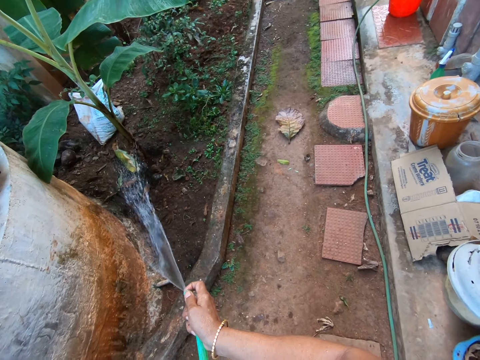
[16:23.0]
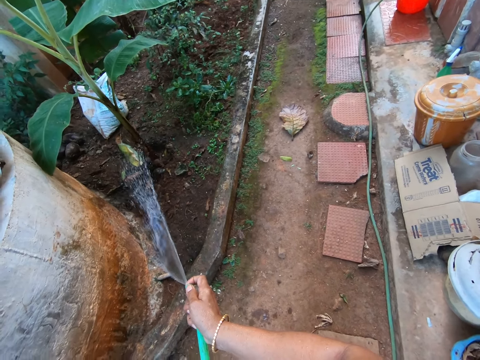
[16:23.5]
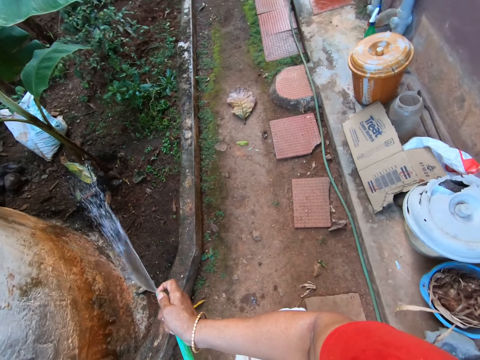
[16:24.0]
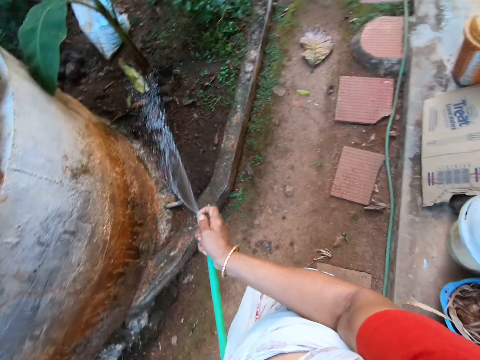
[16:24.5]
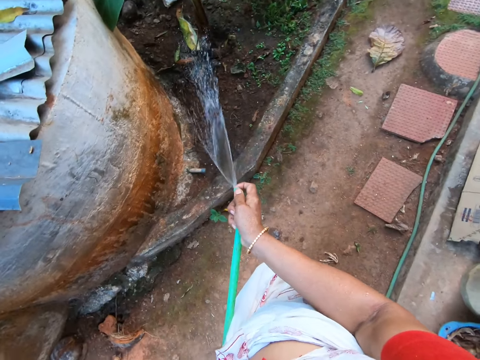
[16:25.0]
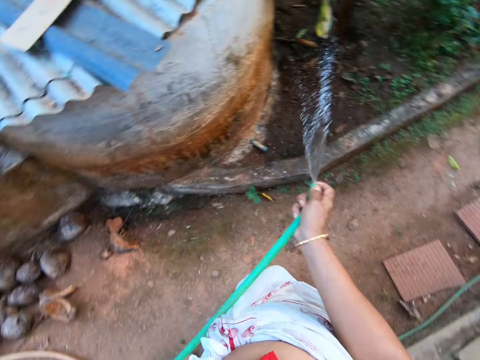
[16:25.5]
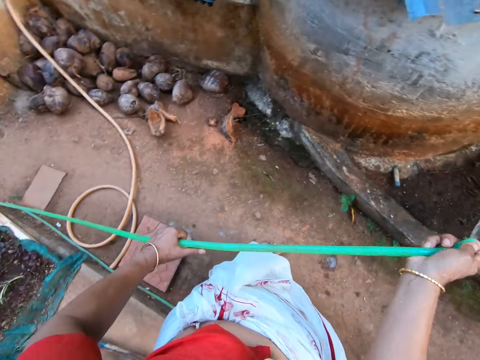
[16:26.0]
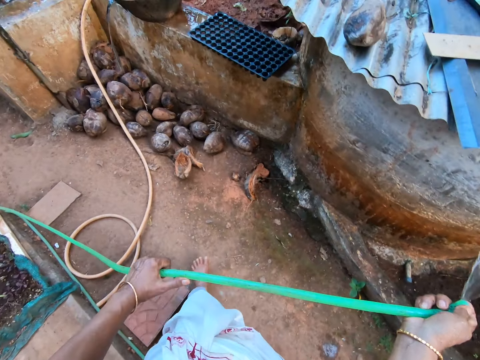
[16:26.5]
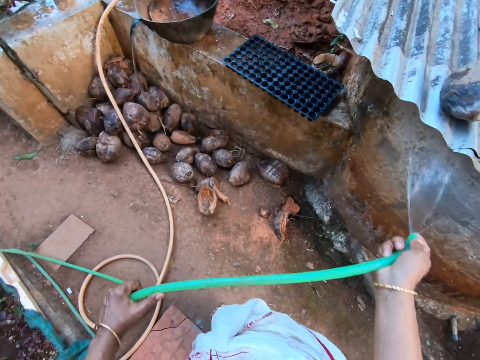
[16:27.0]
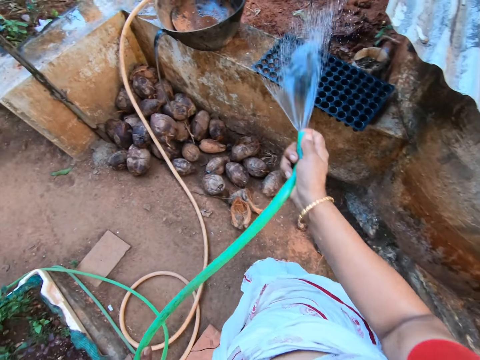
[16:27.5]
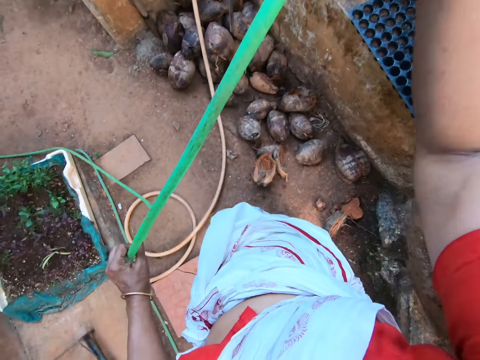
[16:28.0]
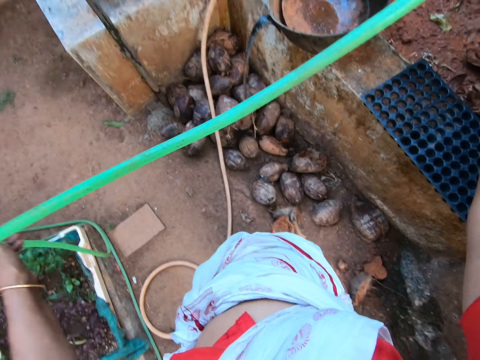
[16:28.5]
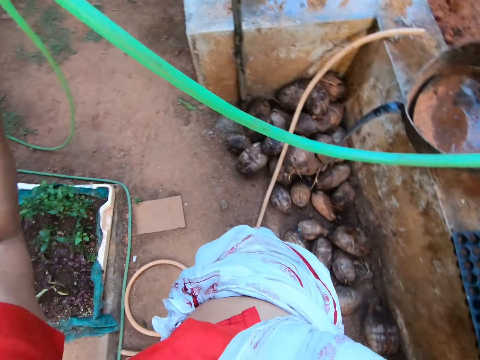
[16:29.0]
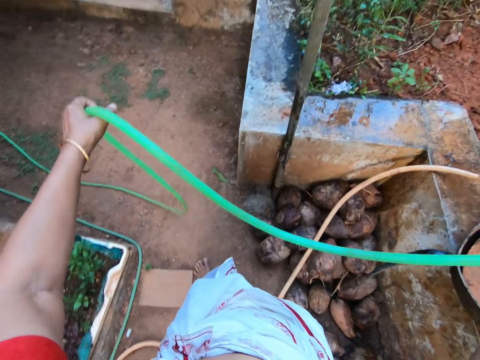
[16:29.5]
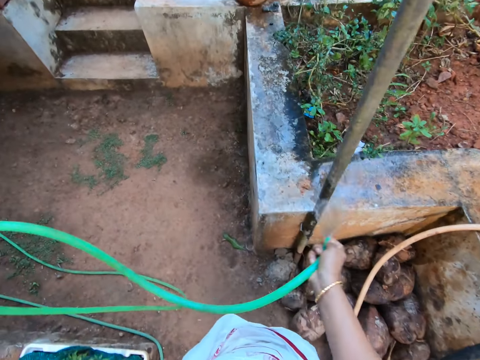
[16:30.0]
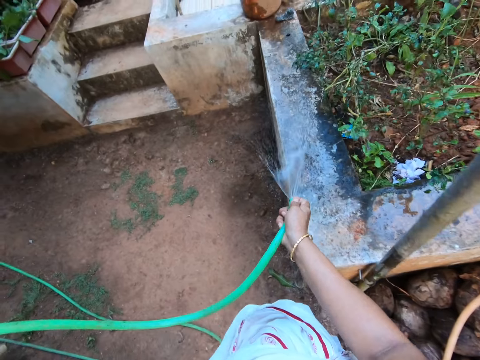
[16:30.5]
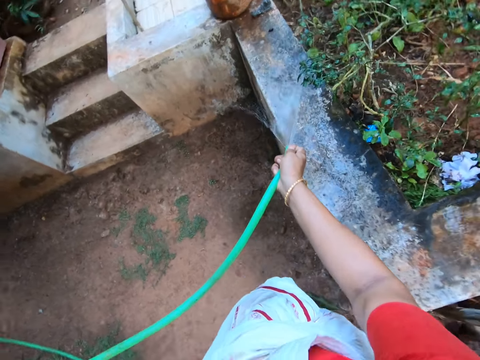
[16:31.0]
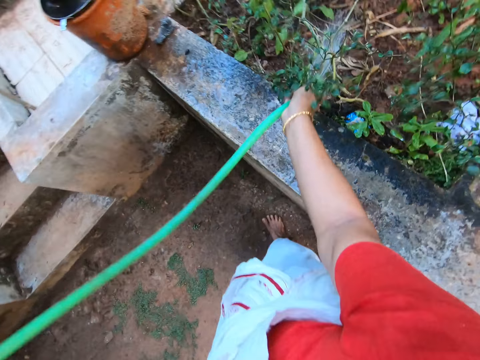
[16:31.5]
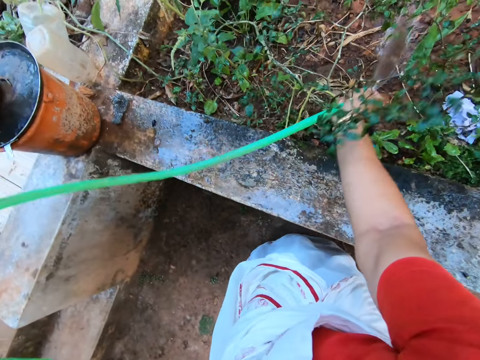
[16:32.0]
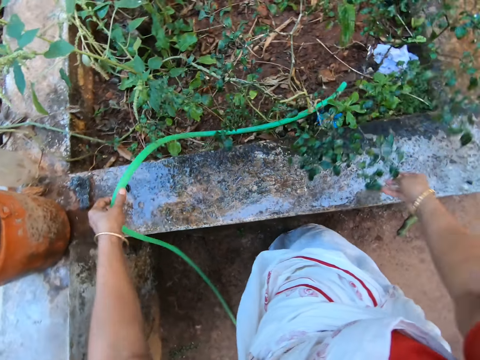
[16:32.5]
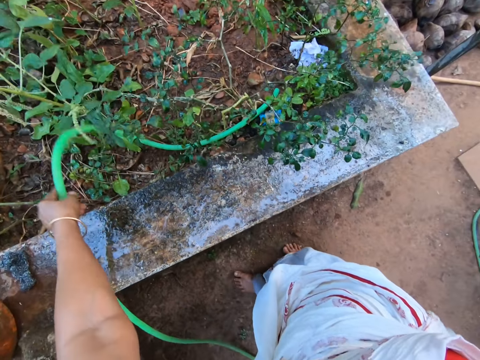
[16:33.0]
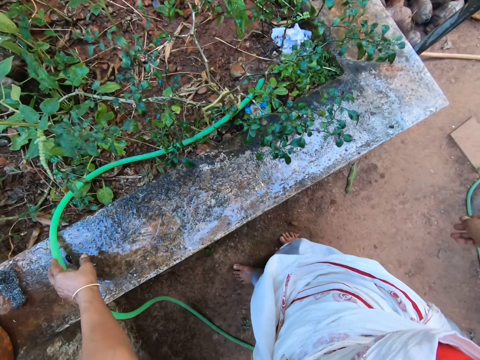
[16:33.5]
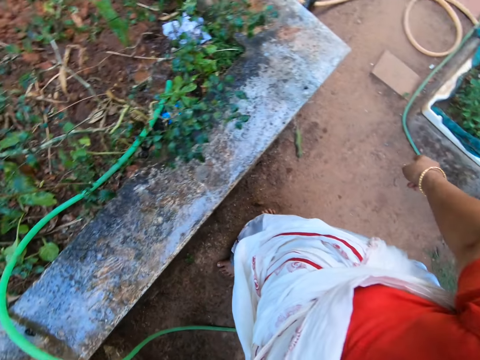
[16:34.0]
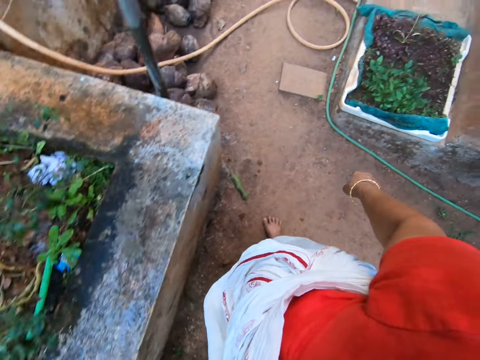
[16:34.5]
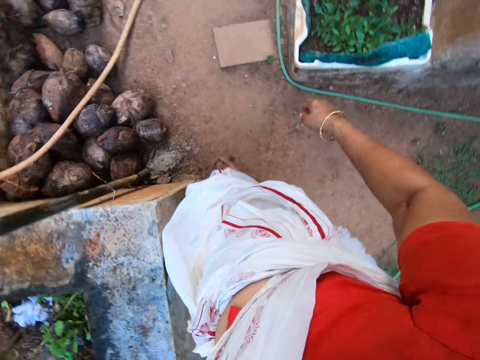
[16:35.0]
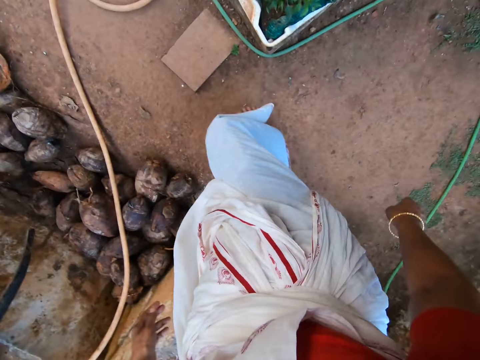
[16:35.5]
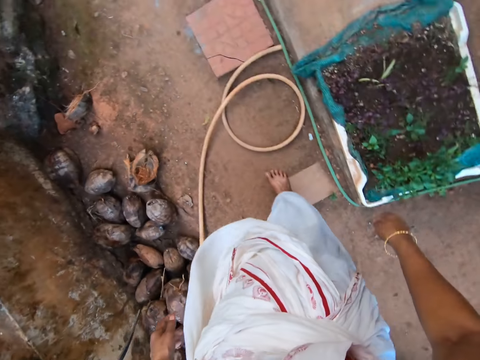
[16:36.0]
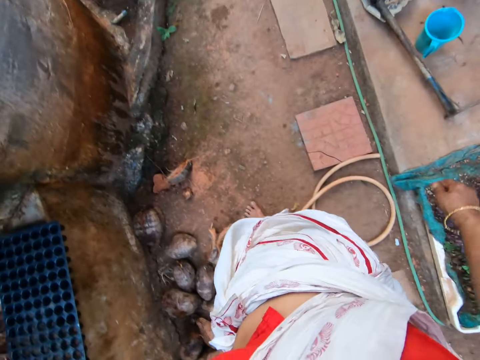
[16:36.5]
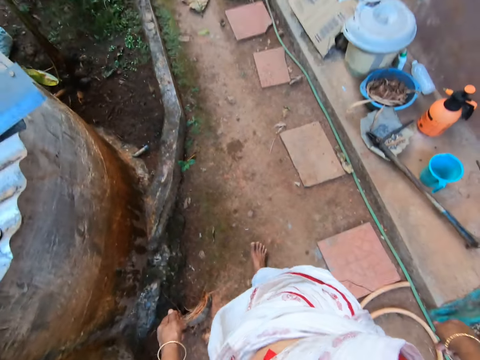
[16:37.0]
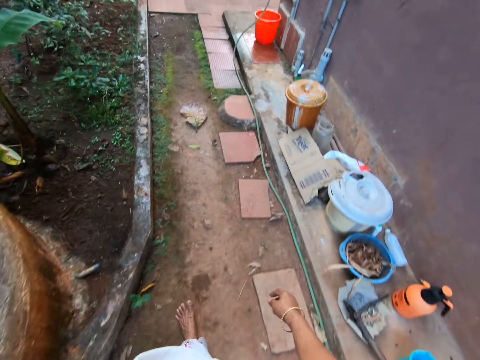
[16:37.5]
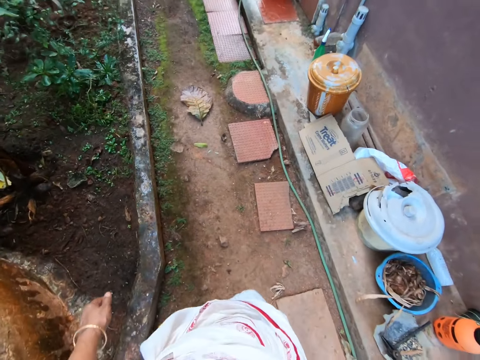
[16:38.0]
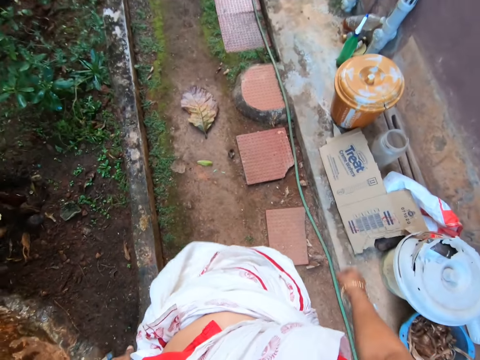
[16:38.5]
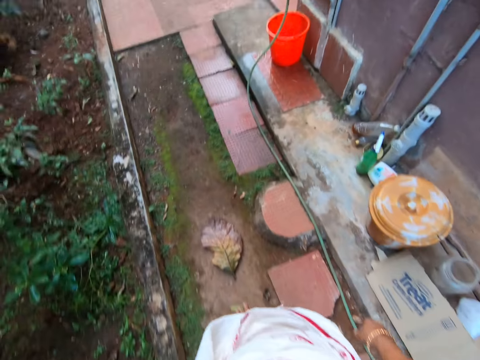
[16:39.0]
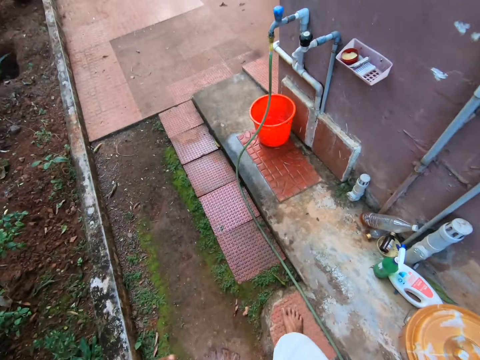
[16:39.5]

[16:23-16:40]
The camera wearer looks around the compound. They walk around the compound and water the plant. They put the water pipe down in the garden. They walk around the compound.

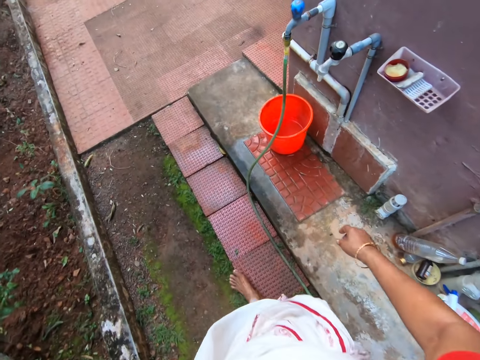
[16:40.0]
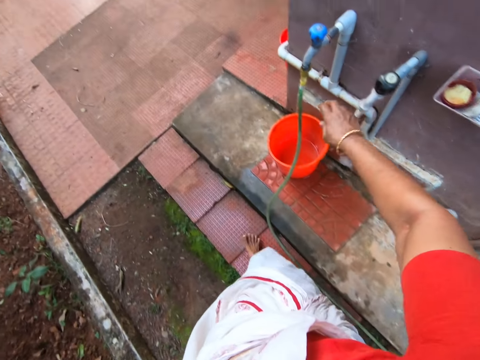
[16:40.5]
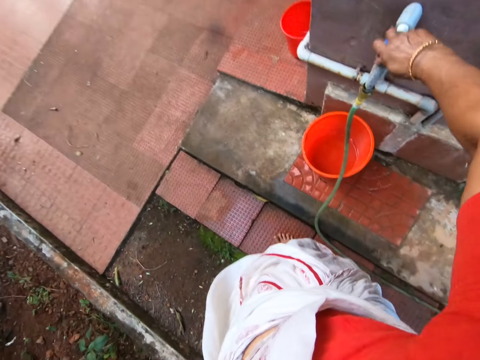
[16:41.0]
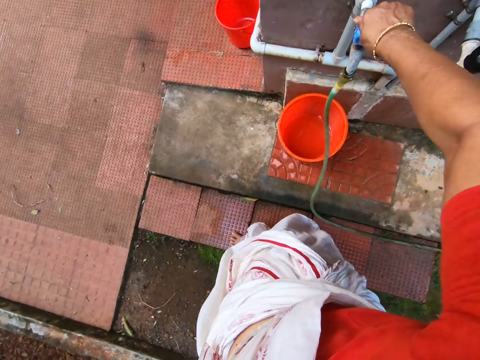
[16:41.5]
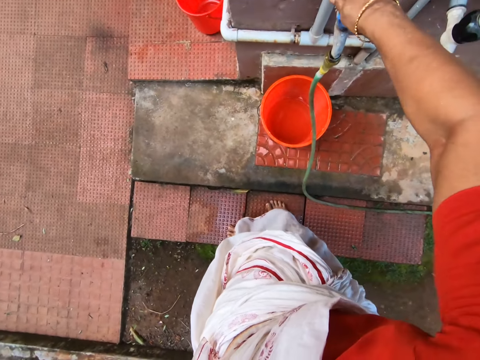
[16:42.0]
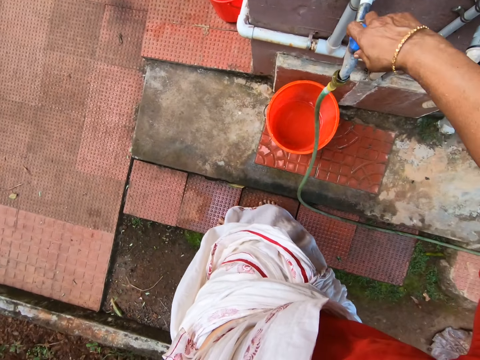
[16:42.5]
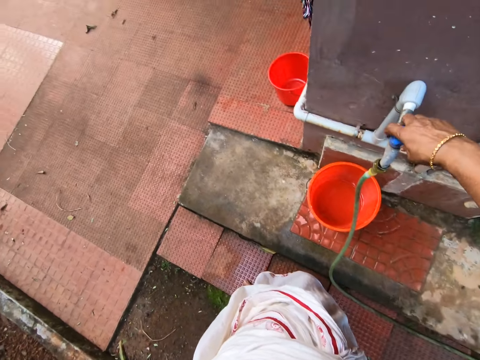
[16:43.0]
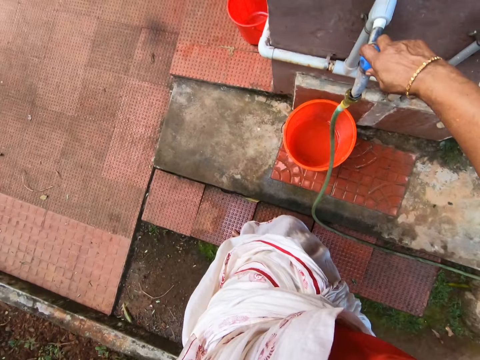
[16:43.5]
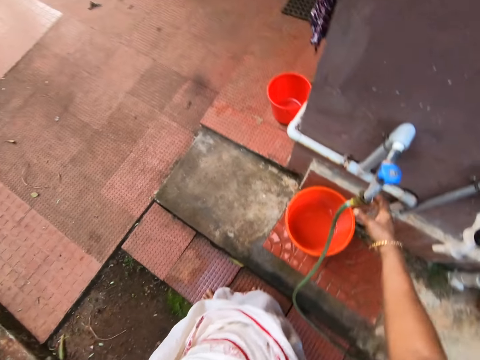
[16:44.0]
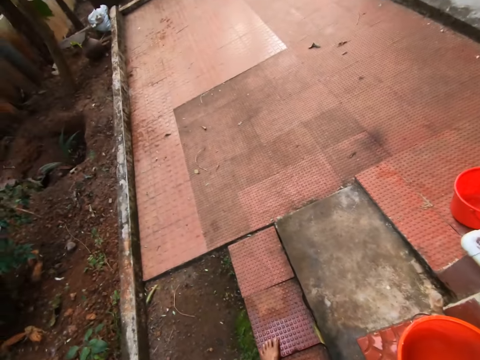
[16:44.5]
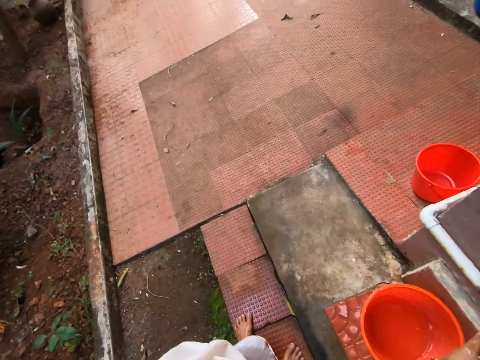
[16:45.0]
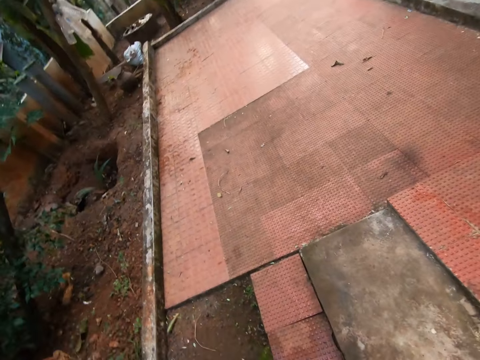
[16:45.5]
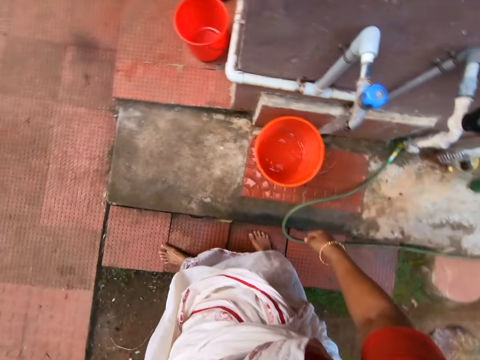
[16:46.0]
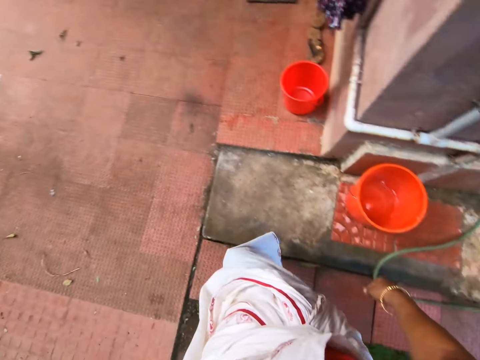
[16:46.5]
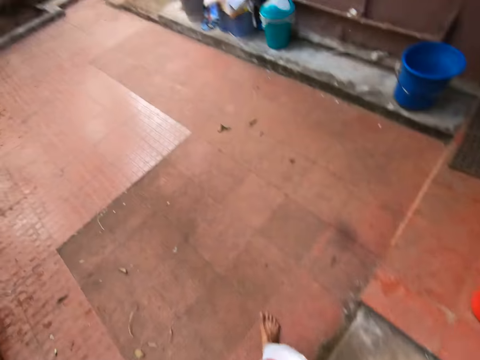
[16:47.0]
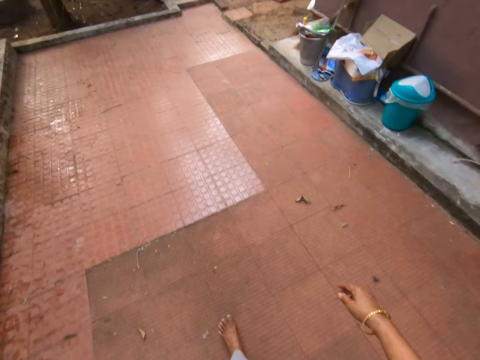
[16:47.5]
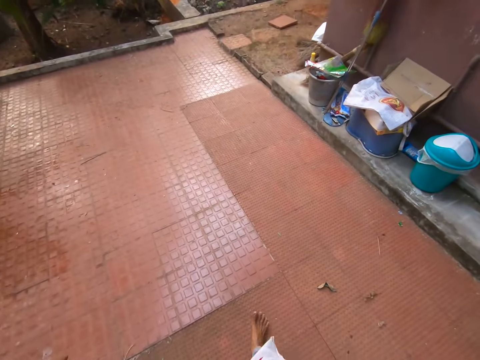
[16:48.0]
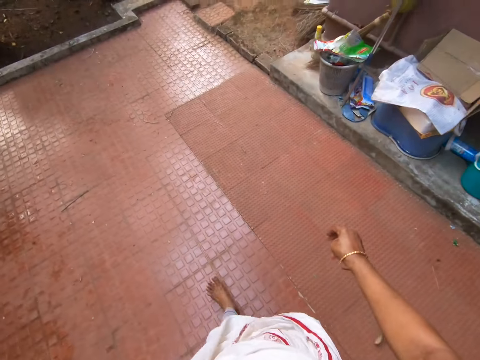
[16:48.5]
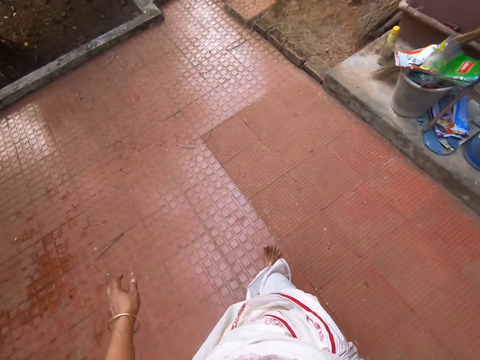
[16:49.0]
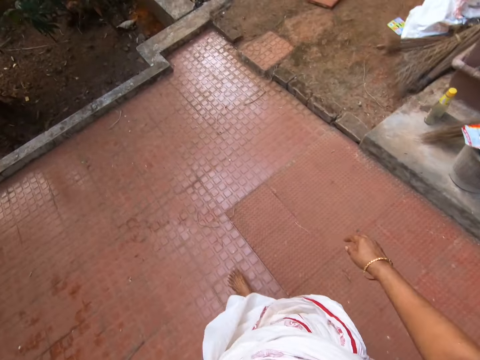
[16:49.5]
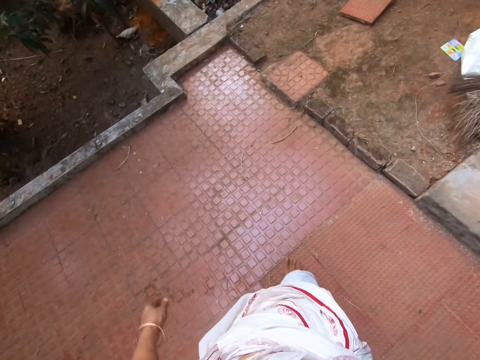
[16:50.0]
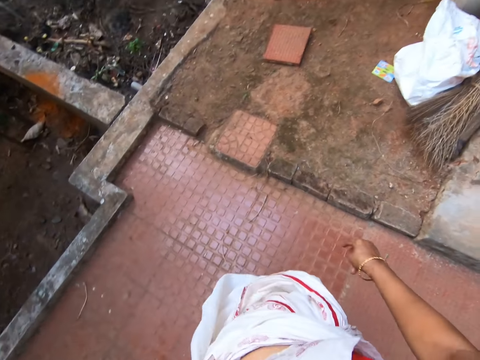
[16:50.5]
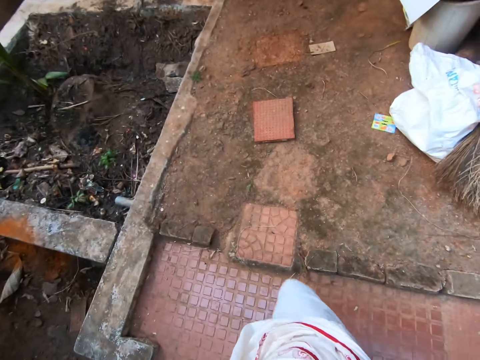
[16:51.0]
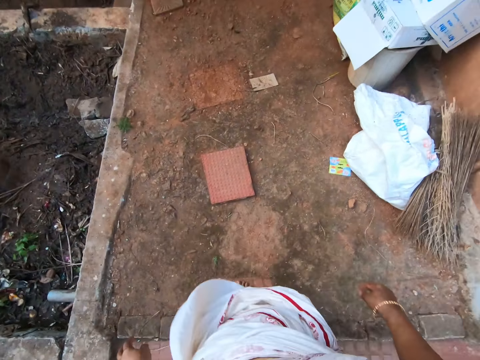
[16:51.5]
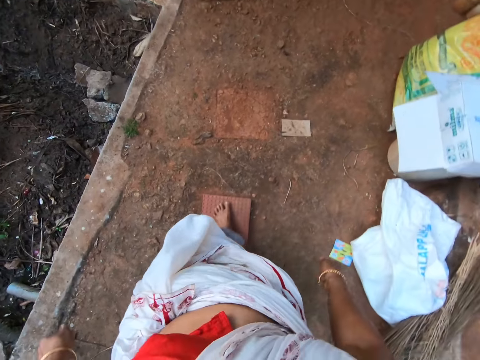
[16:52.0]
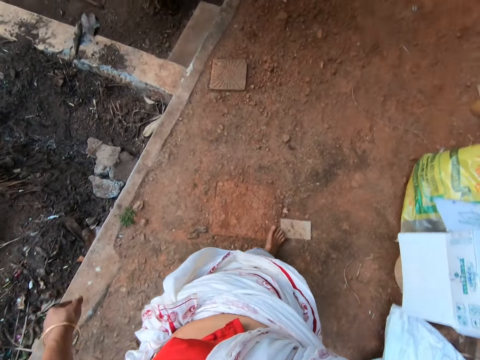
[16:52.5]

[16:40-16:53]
The camera wearer turns off the tap water. They walk around the compound on the pavement.
